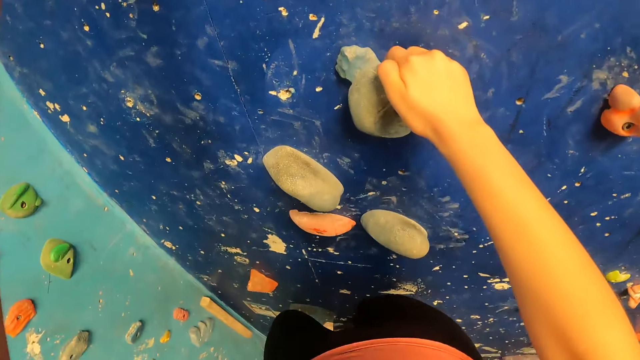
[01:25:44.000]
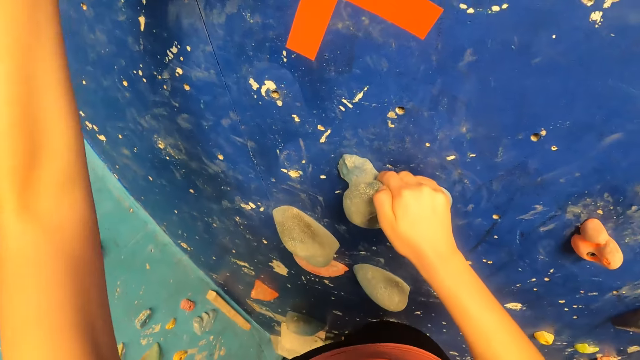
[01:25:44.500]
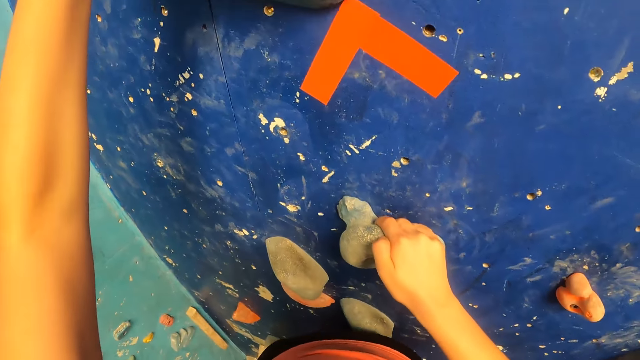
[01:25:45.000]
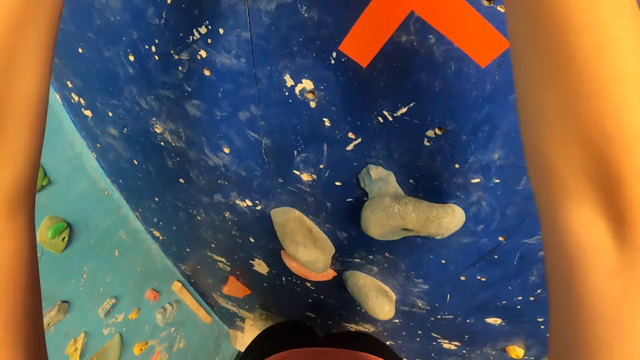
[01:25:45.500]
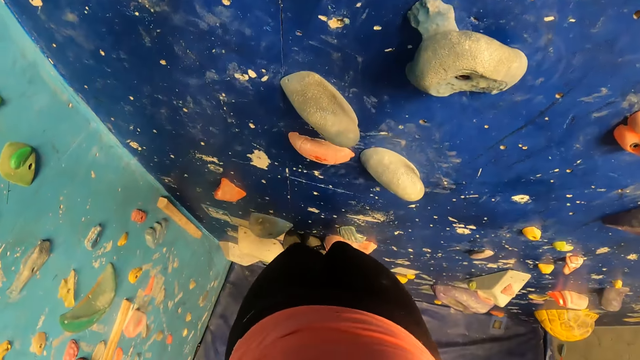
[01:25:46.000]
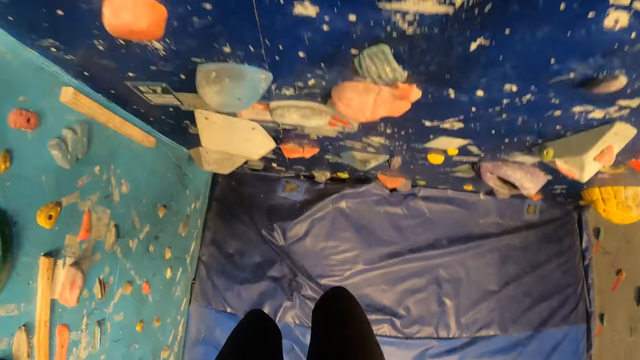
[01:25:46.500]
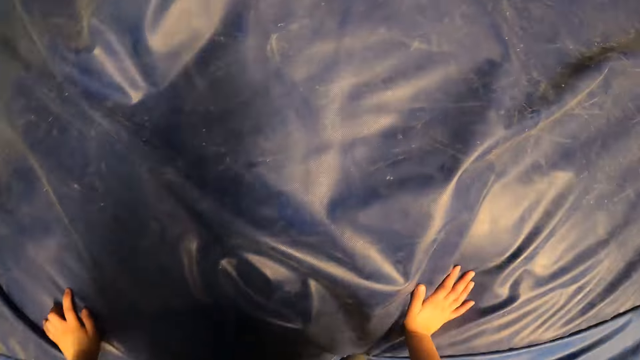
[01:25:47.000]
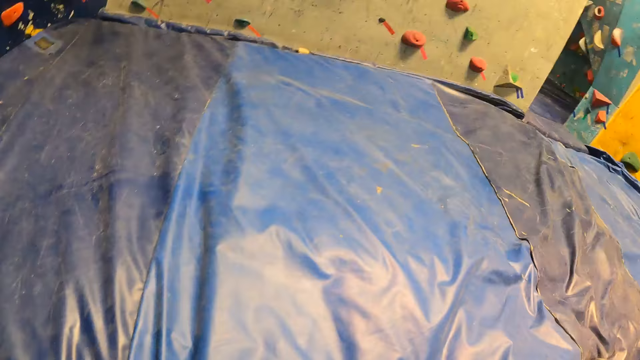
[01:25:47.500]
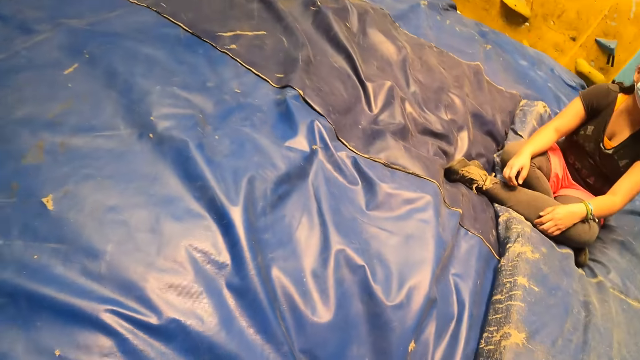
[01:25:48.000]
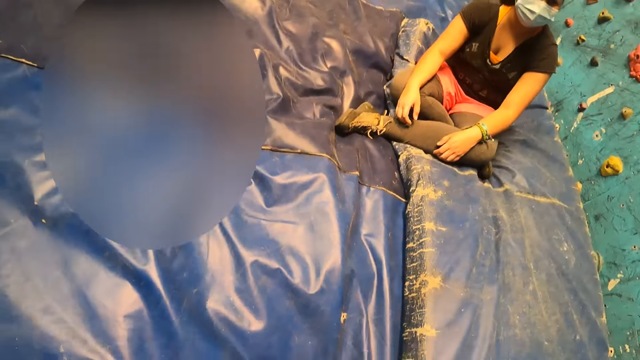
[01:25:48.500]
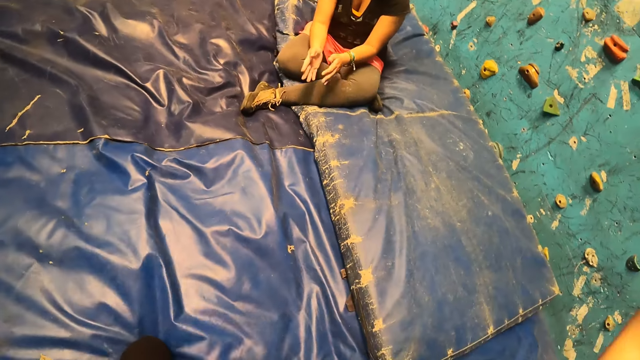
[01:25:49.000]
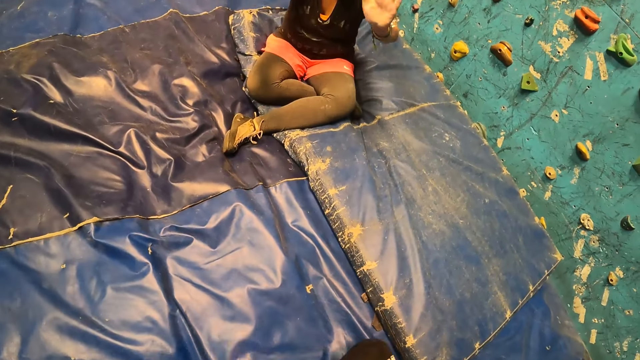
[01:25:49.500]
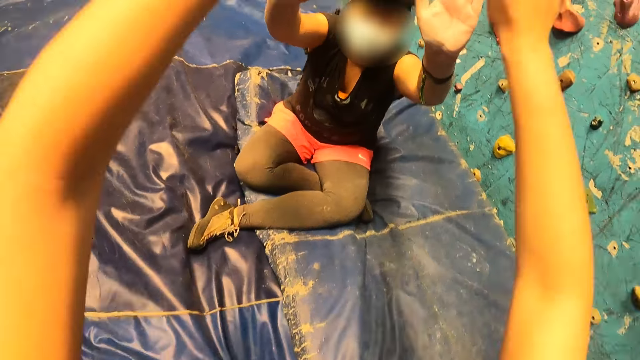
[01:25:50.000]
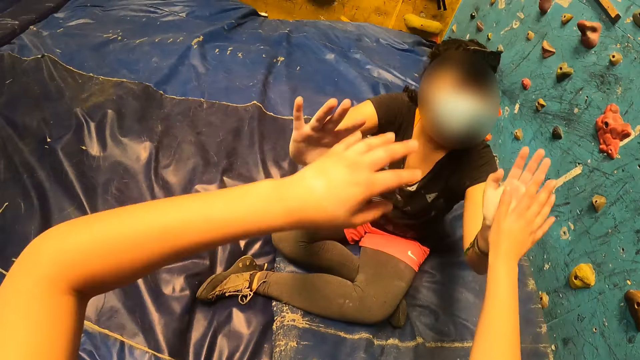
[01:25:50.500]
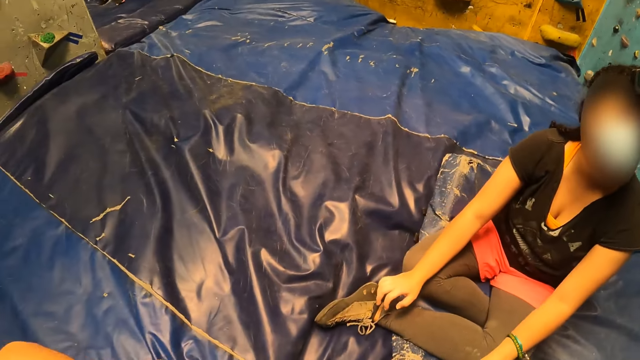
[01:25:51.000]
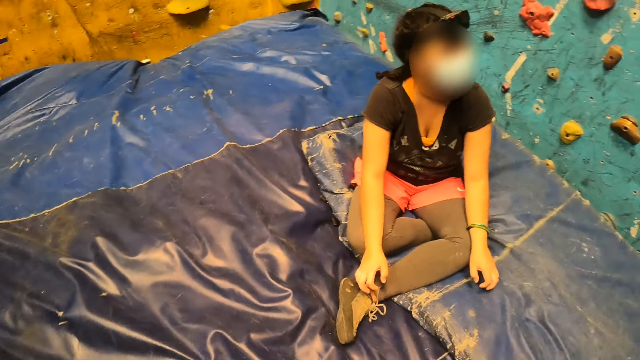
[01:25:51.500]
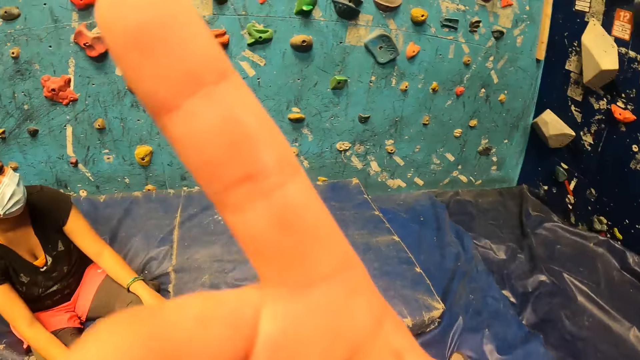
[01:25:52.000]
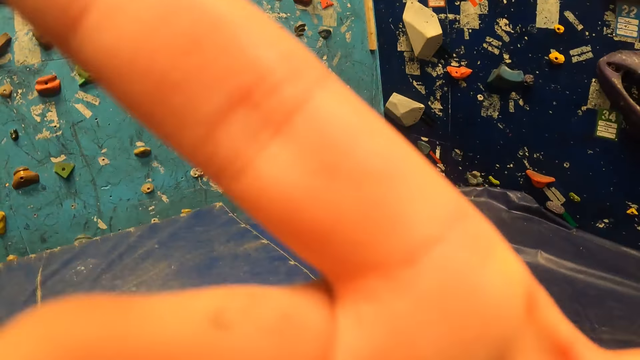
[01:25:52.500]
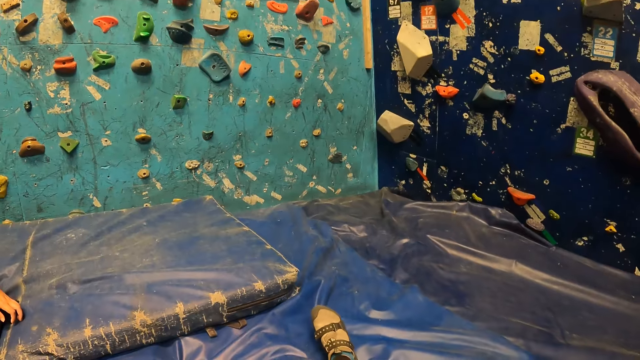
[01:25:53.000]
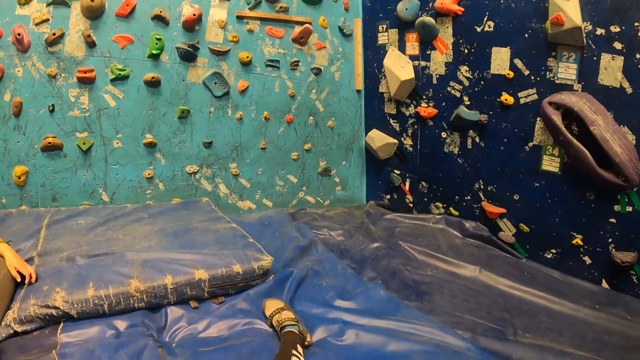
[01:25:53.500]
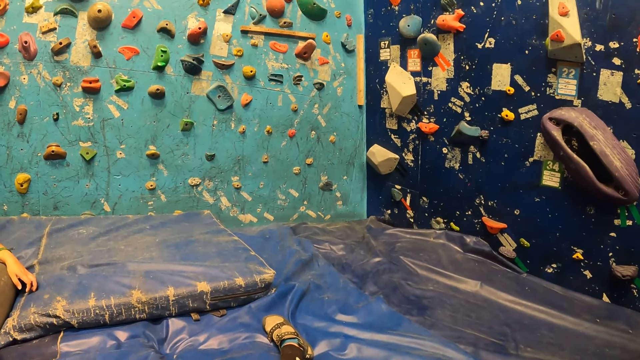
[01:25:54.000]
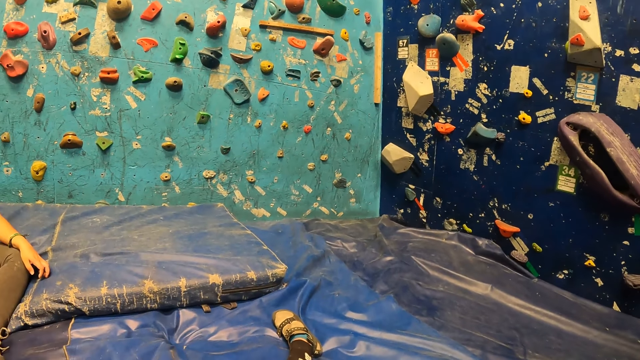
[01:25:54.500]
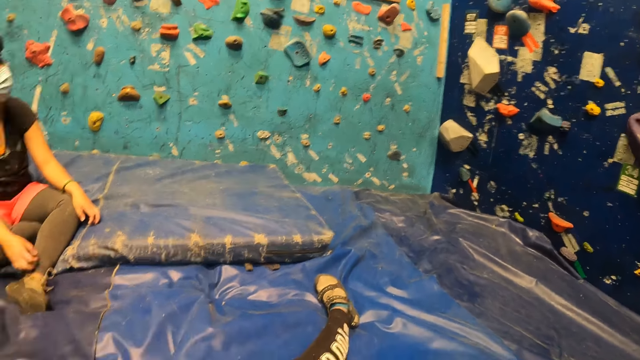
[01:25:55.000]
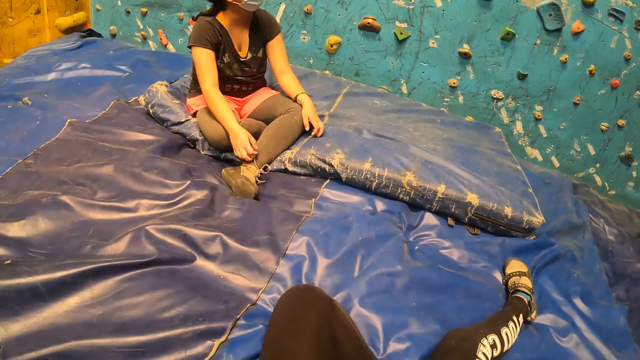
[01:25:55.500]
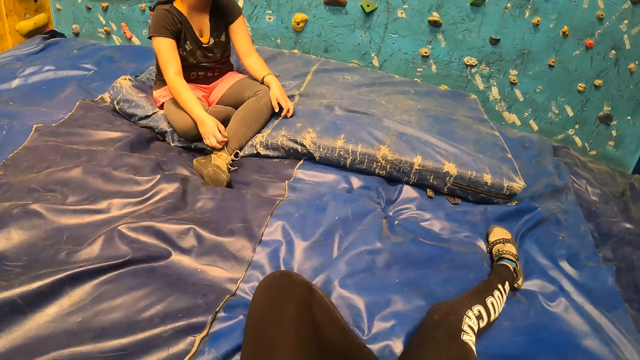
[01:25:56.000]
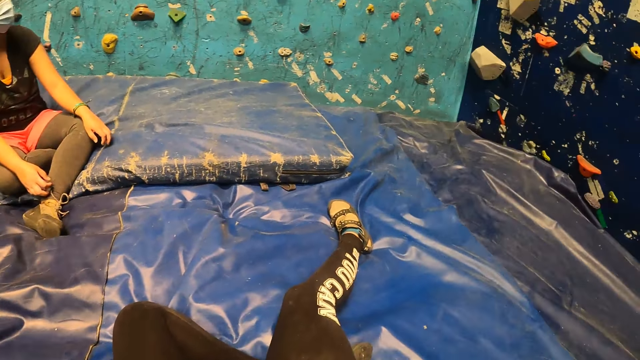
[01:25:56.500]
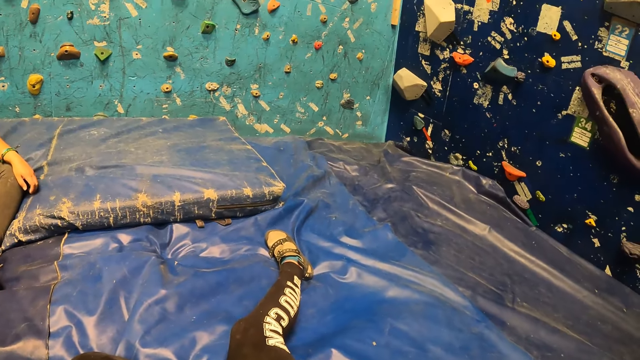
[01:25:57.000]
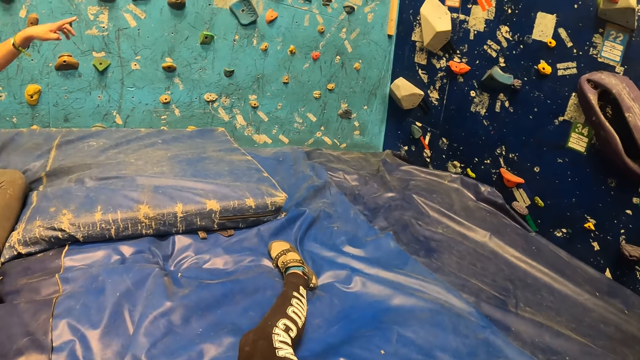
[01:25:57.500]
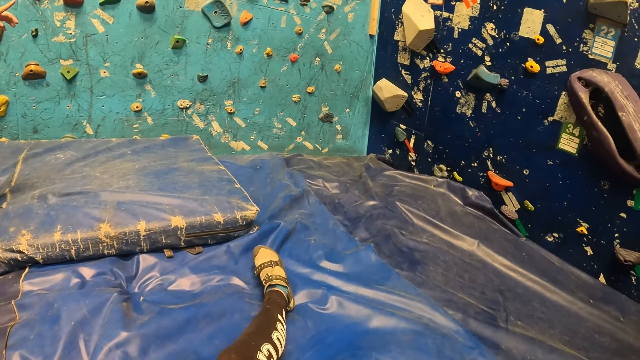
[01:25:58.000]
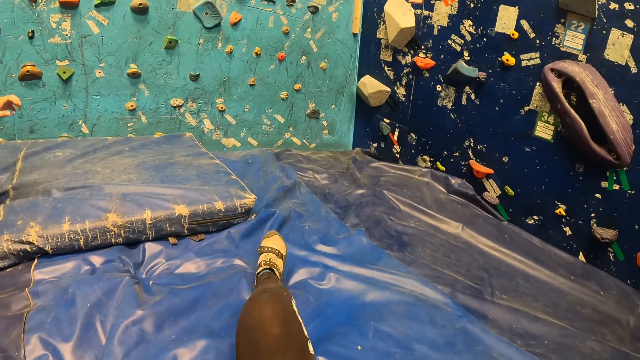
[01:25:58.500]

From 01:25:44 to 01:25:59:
The camera wearer drops down. They look around. They interact with a woman. The woman raises the hands. The camera wearer salutes the woman. They look around. They move the hand. They look at the rock wall. The woman points at the rock wall with the left hand.

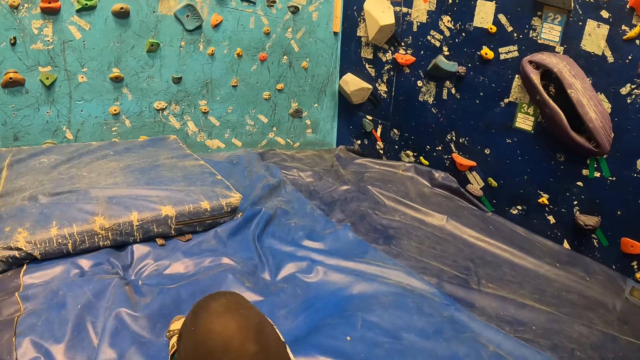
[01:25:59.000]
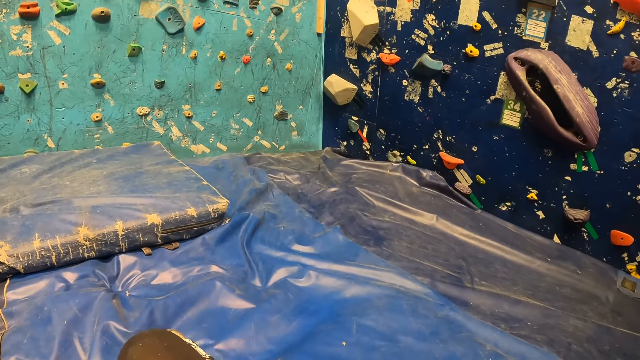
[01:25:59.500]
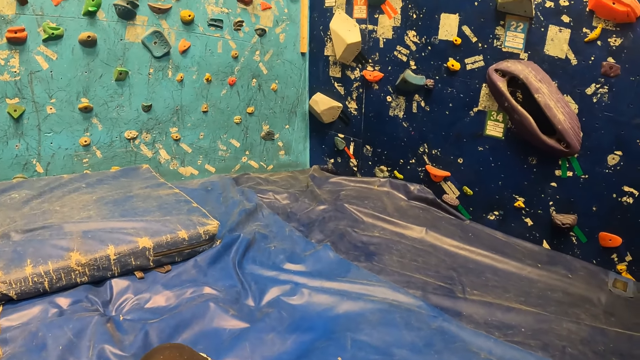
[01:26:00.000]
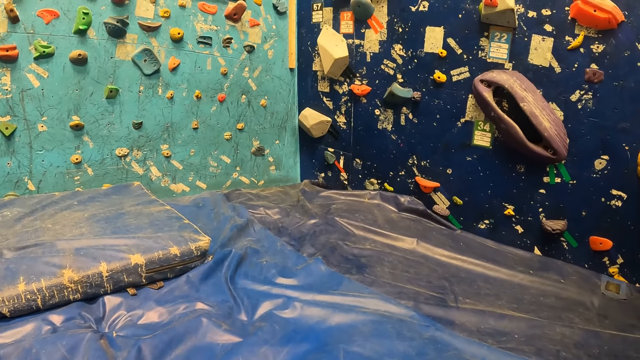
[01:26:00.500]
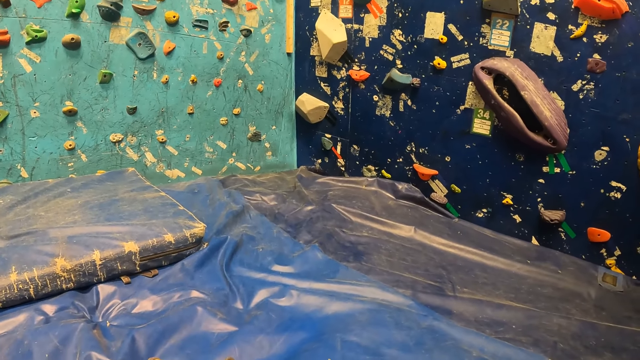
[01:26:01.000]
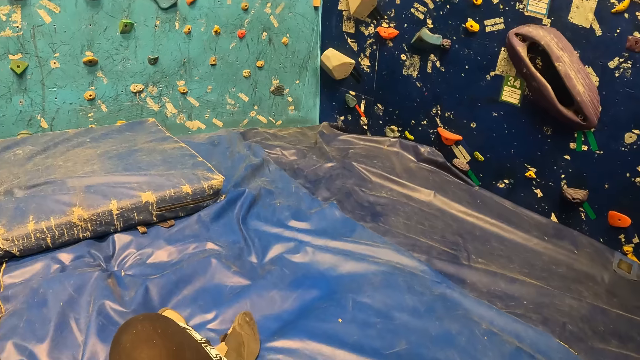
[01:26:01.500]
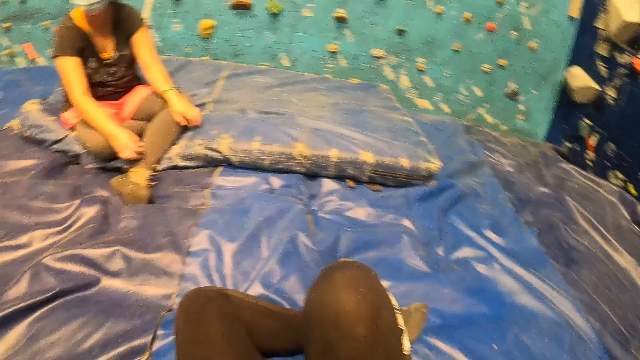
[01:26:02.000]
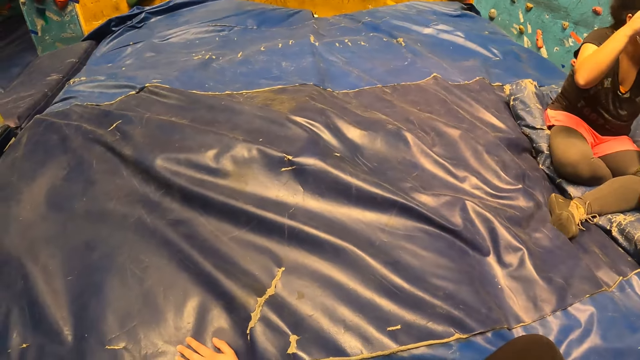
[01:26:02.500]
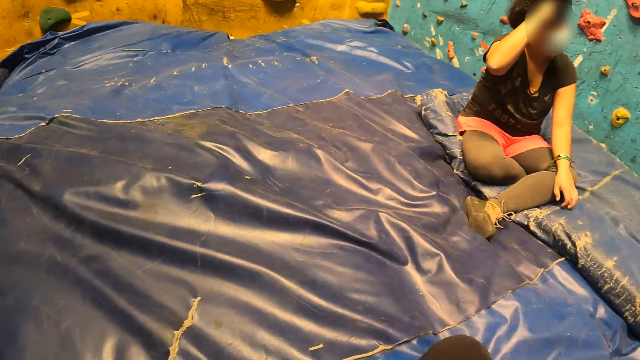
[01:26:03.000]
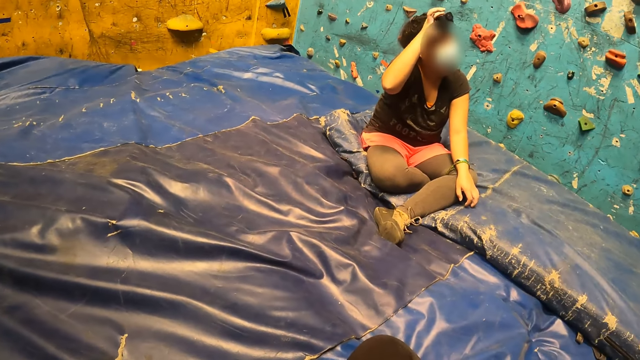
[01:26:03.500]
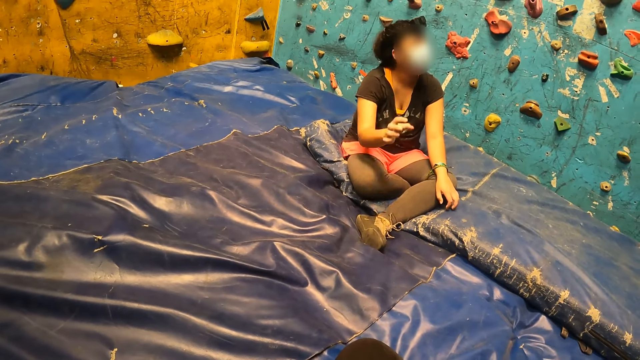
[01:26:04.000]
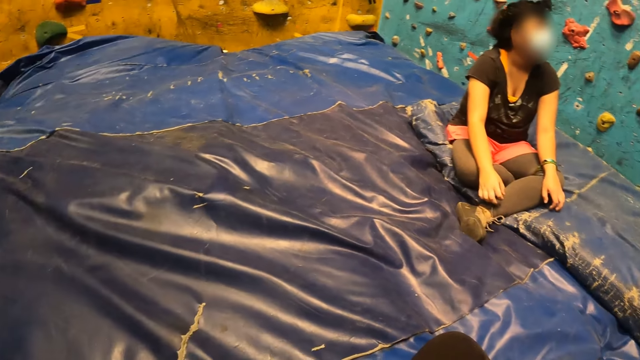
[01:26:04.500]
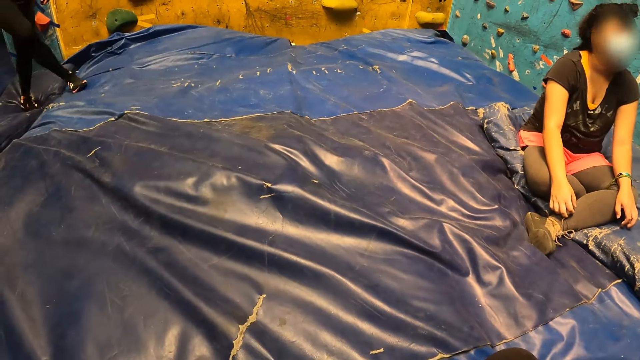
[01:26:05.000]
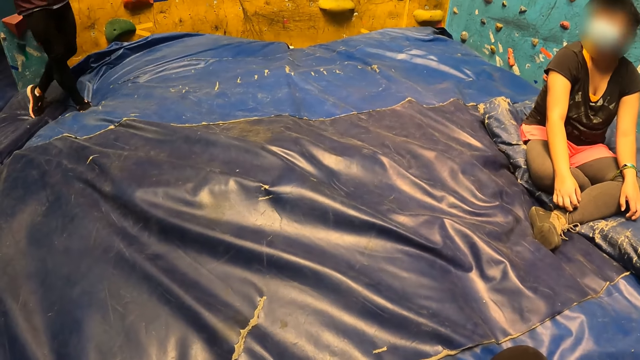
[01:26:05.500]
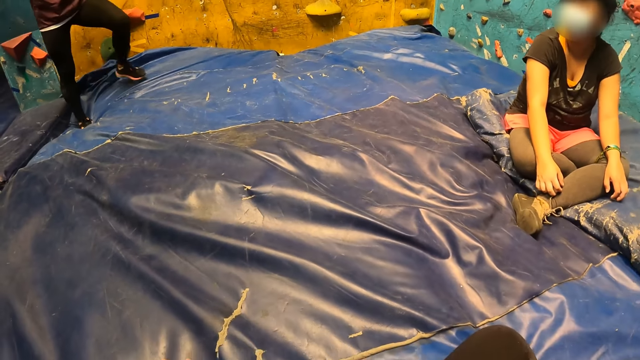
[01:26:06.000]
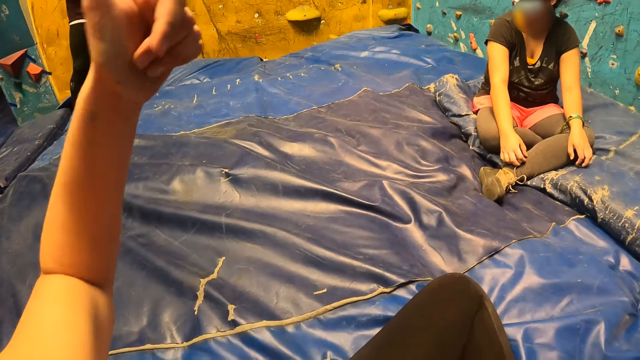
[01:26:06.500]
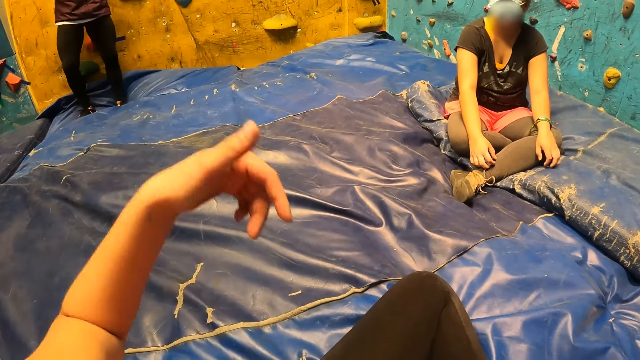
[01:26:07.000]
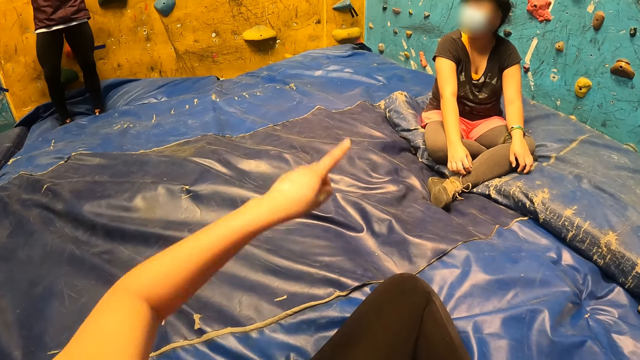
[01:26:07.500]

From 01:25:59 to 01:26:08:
The woman adjusts a camera on her head with her right hand and touches her hair. A man walks into the room. The camera wearer looks around. They interact with the man and the woman. They move the hand.
